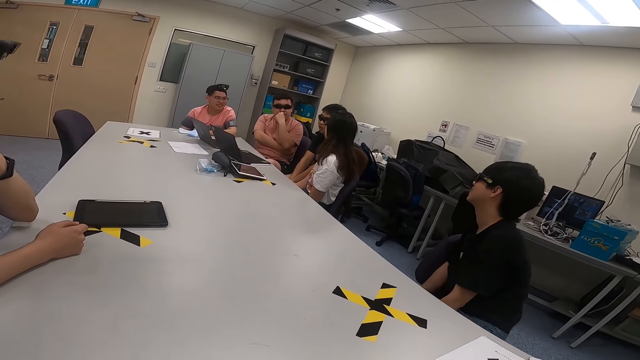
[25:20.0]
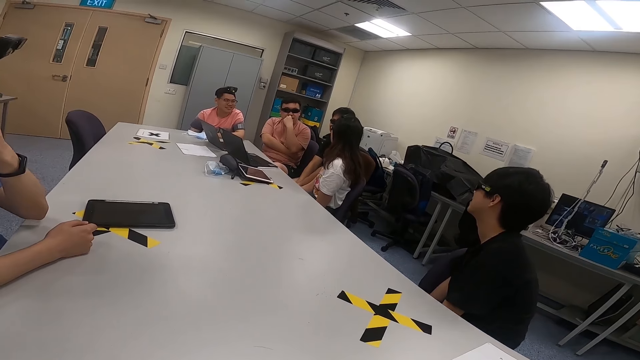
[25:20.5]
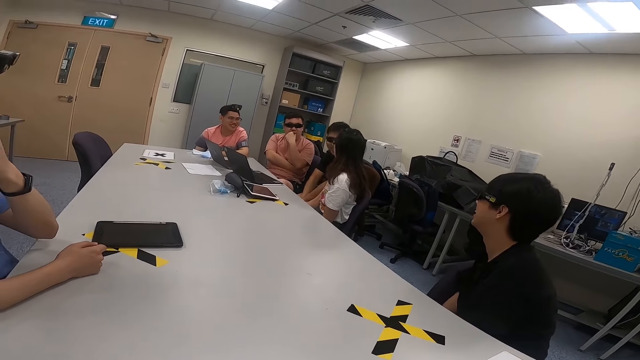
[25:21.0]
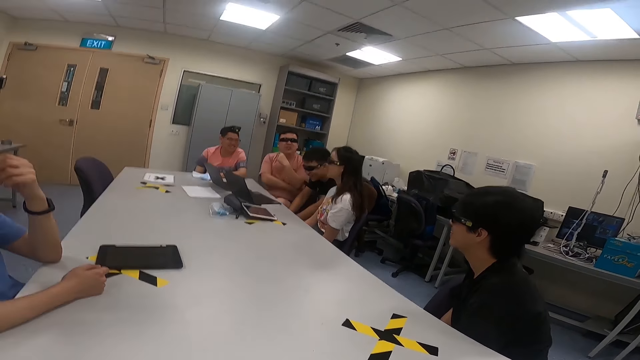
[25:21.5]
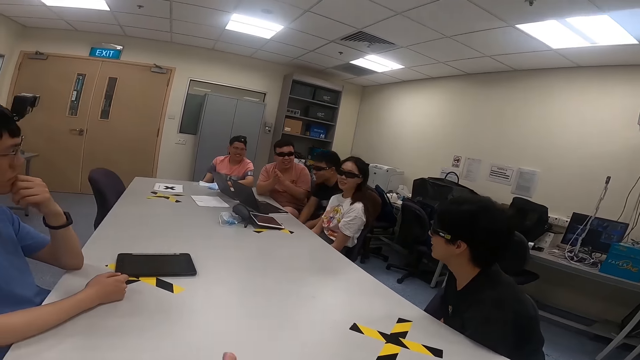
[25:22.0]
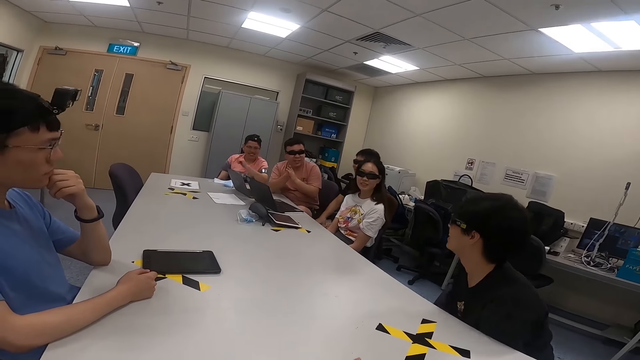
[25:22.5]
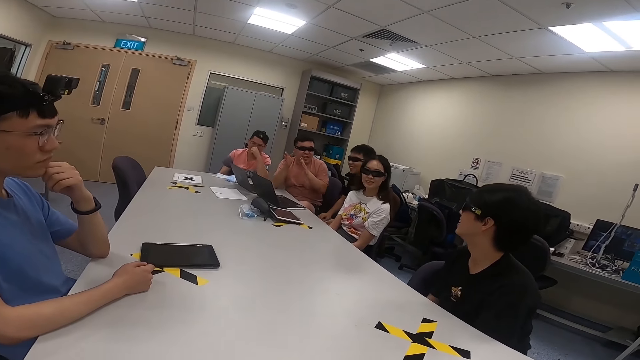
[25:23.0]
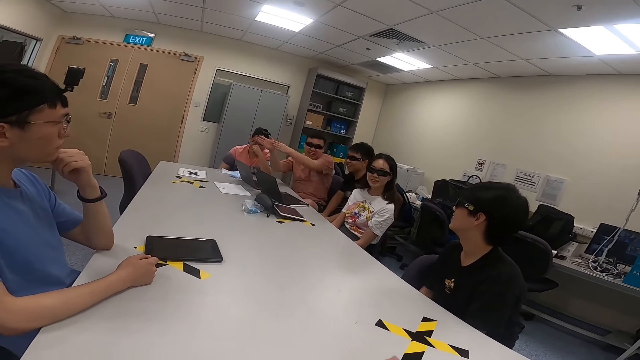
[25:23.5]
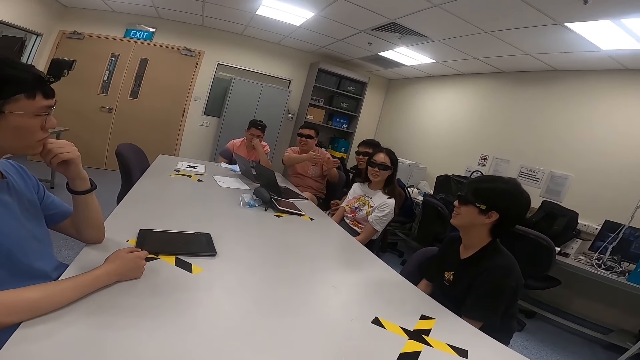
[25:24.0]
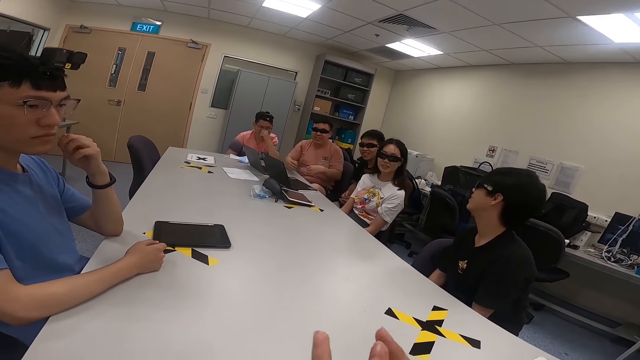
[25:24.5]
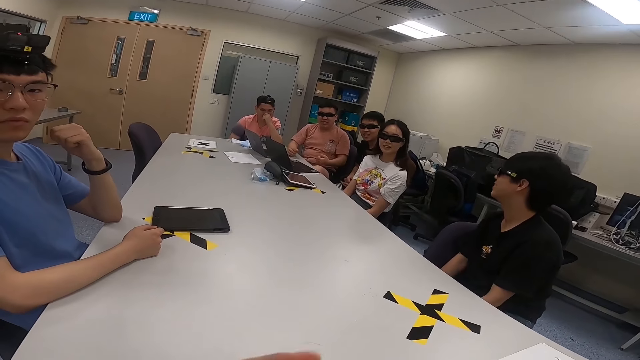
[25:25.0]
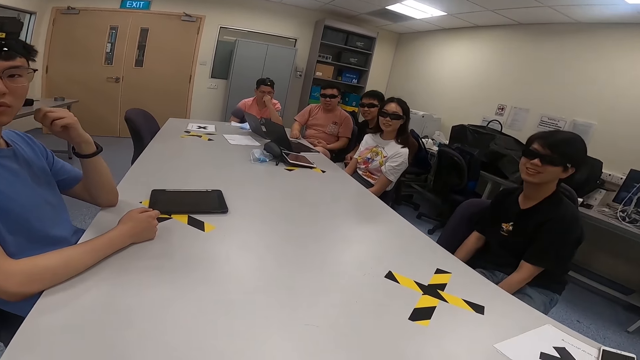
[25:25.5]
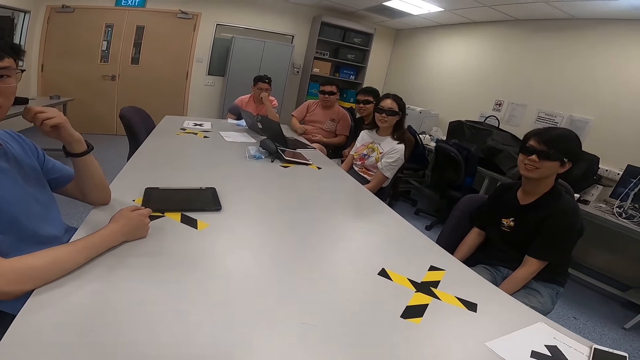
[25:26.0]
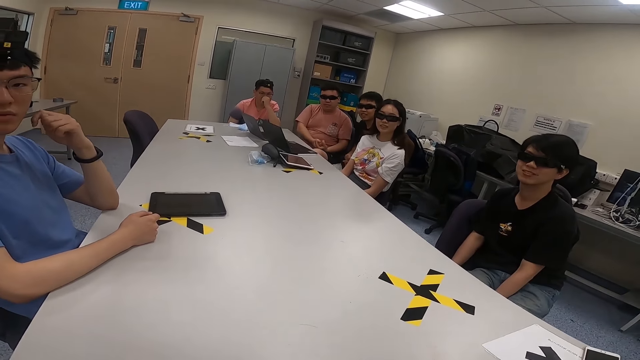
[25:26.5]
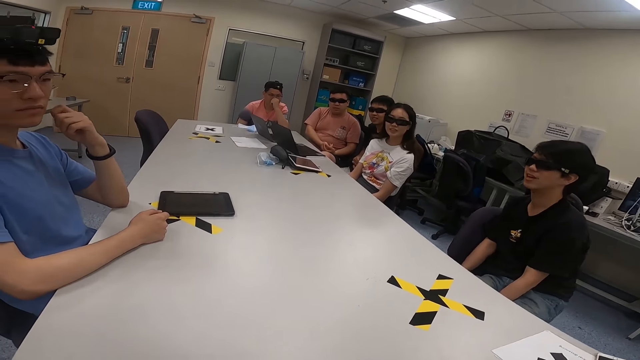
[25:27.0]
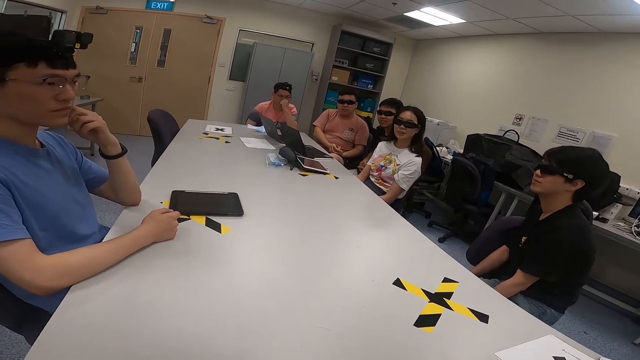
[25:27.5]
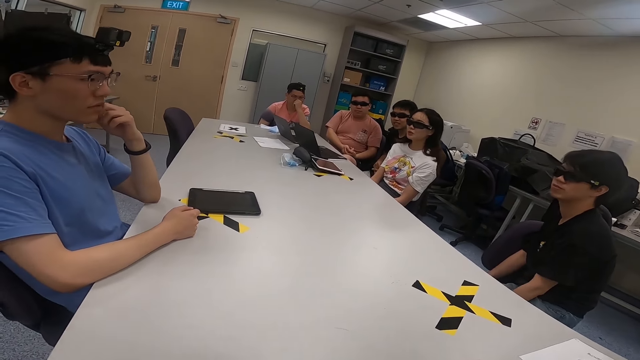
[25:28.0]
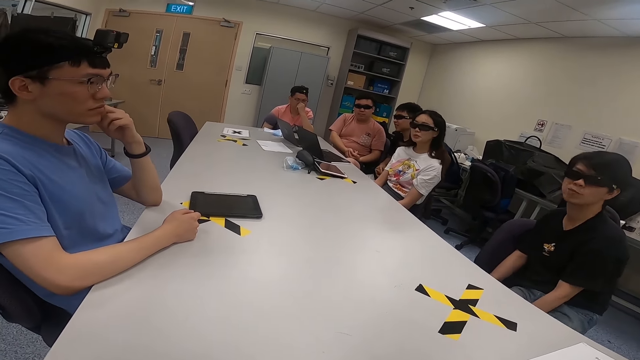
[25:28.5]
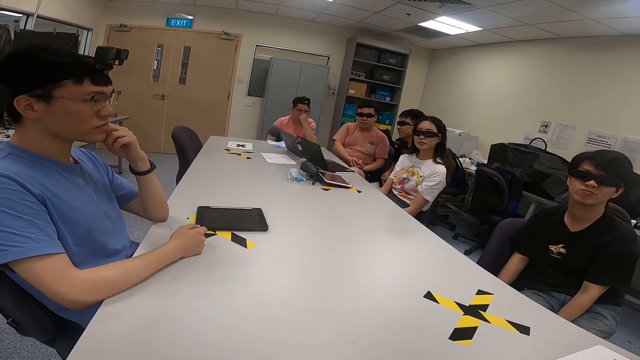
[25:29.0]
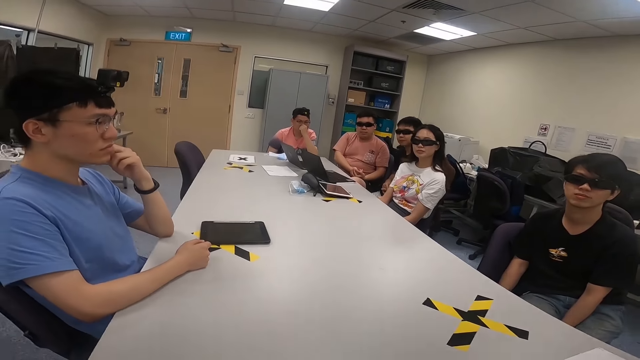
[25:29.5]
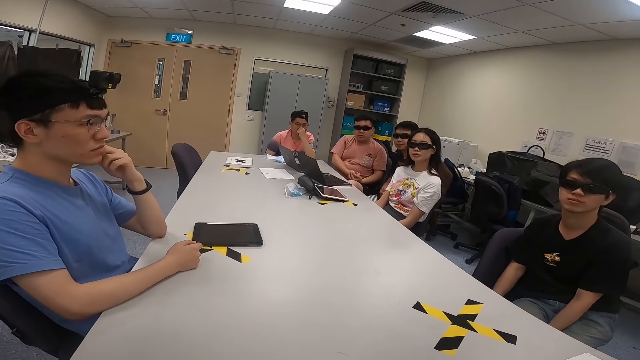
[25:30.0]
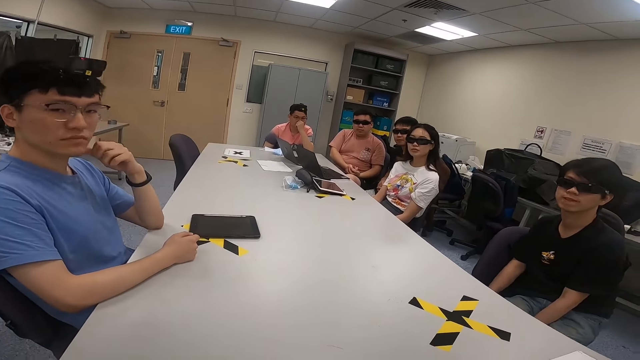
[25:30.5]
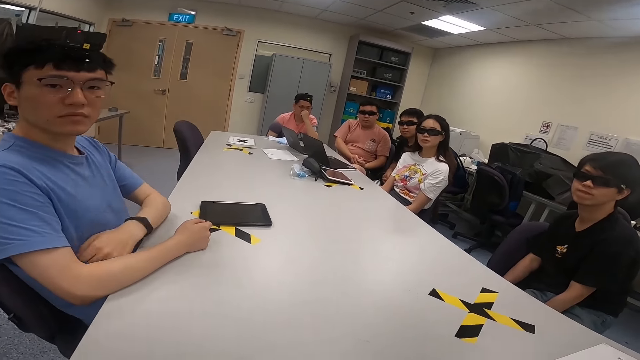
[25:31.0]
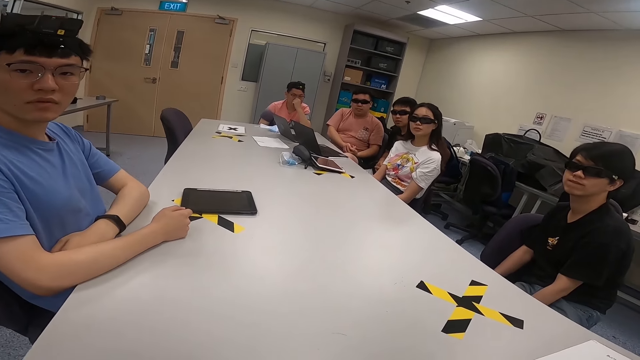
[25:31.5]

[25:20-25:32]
A man moves his hands. Another man touches his face. A third man moves his hands. A woman nods her head.

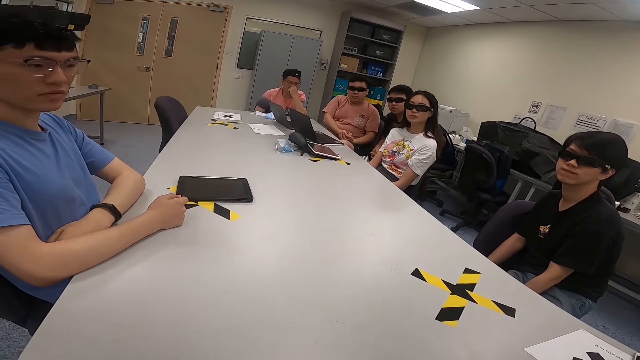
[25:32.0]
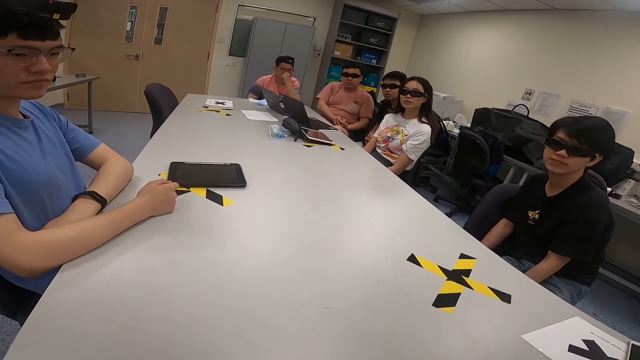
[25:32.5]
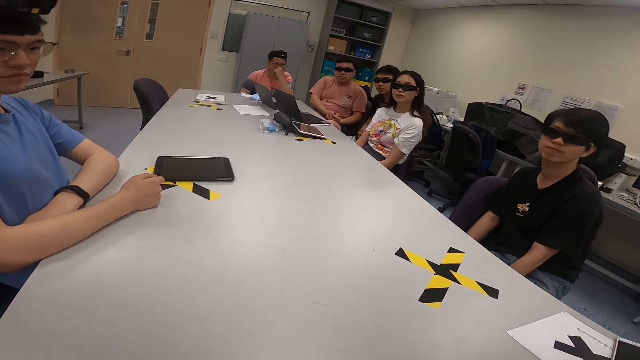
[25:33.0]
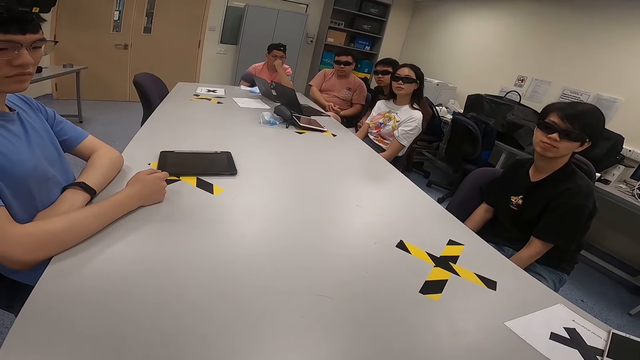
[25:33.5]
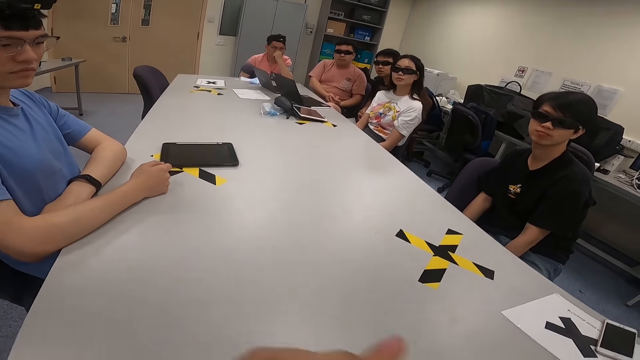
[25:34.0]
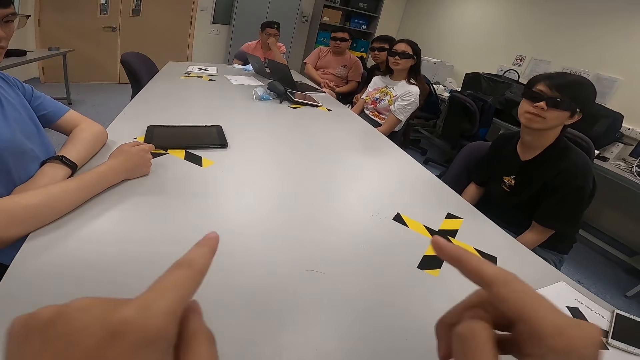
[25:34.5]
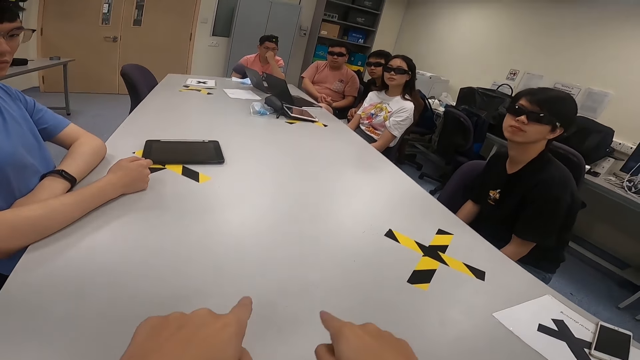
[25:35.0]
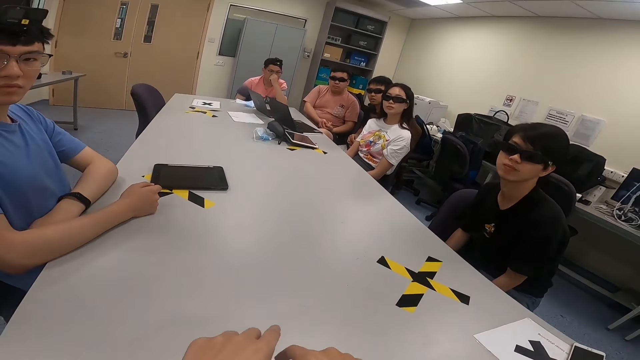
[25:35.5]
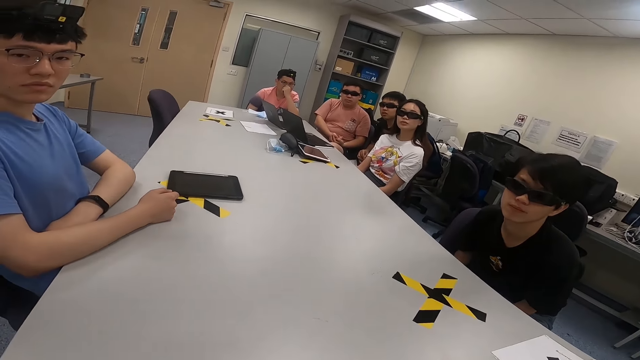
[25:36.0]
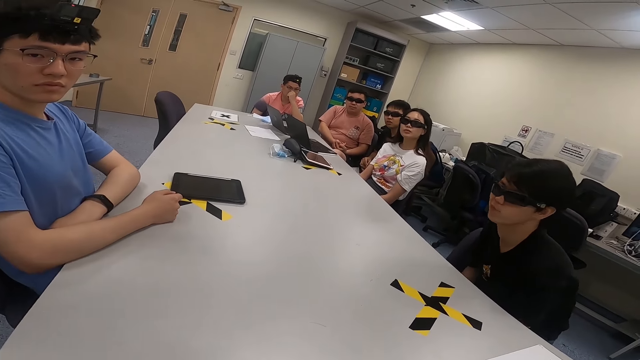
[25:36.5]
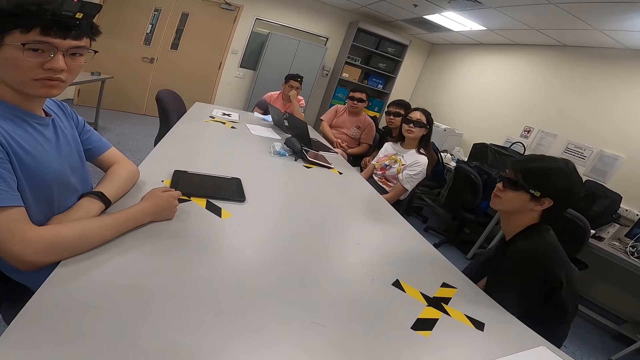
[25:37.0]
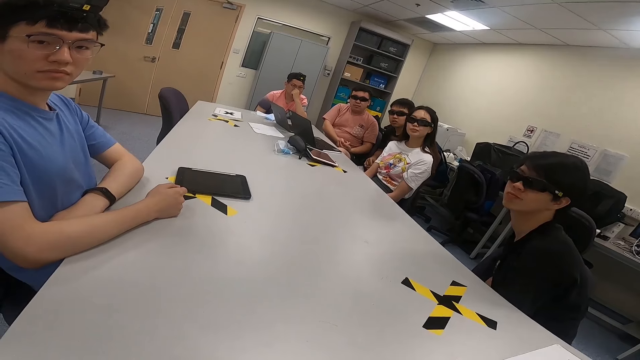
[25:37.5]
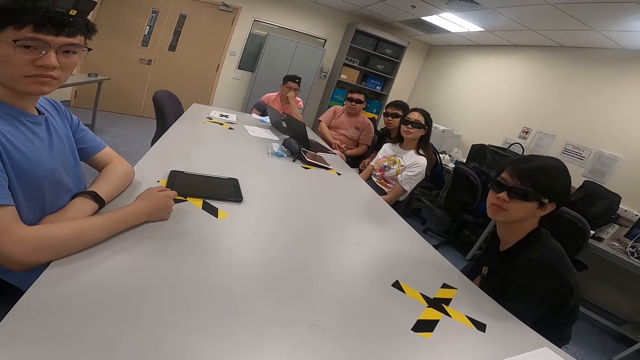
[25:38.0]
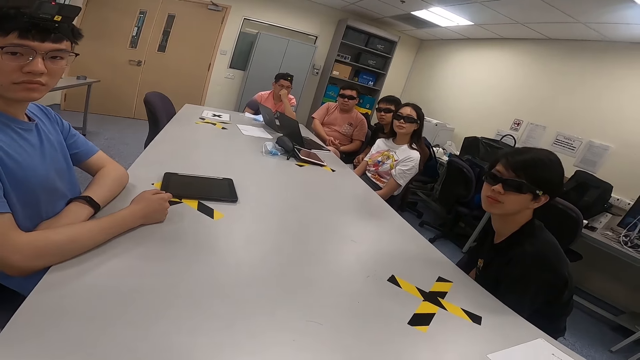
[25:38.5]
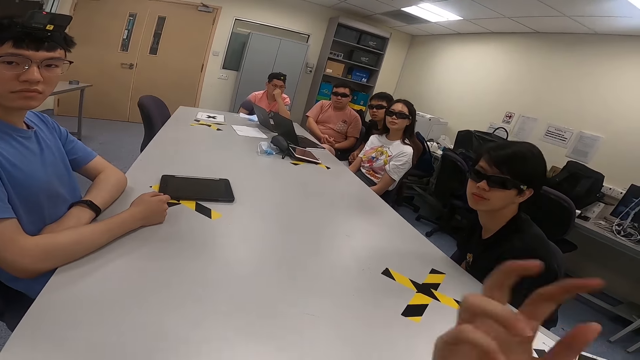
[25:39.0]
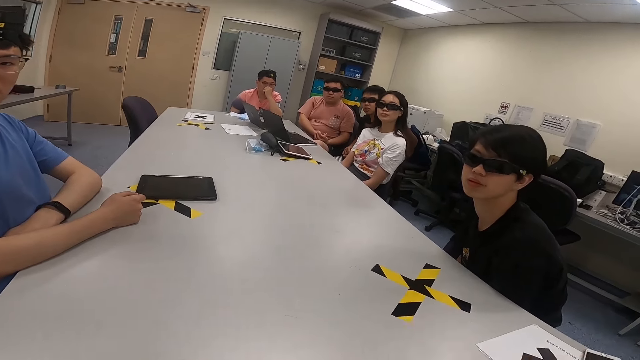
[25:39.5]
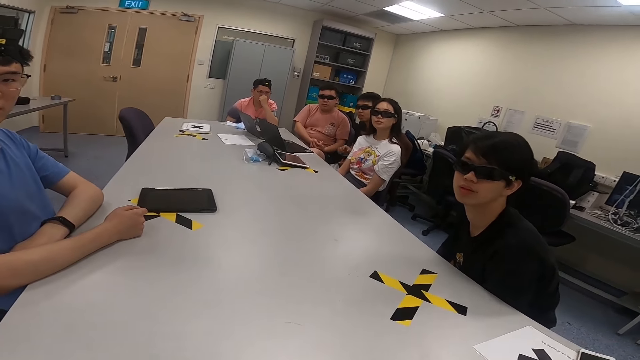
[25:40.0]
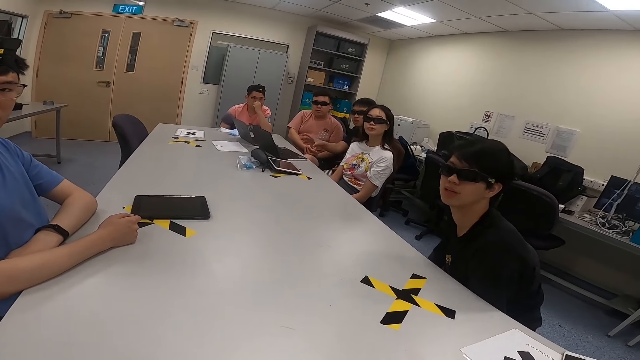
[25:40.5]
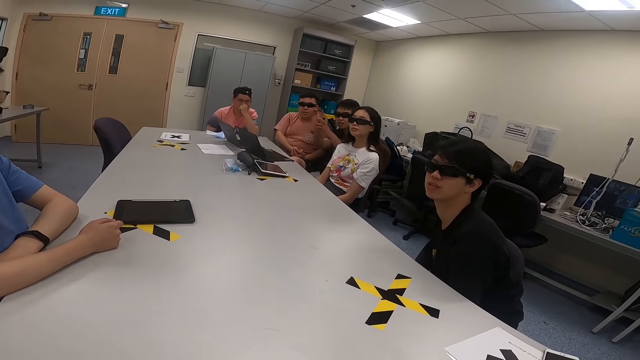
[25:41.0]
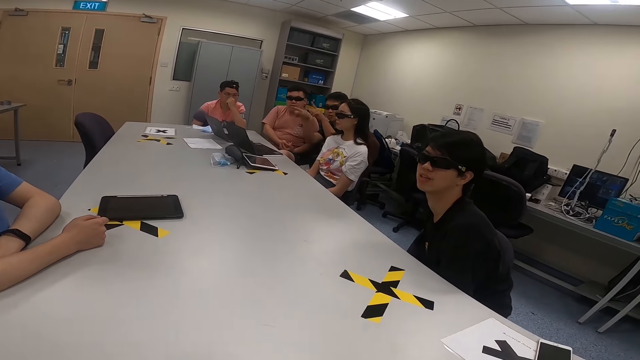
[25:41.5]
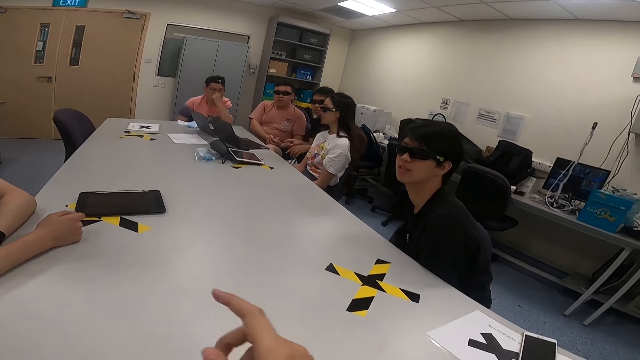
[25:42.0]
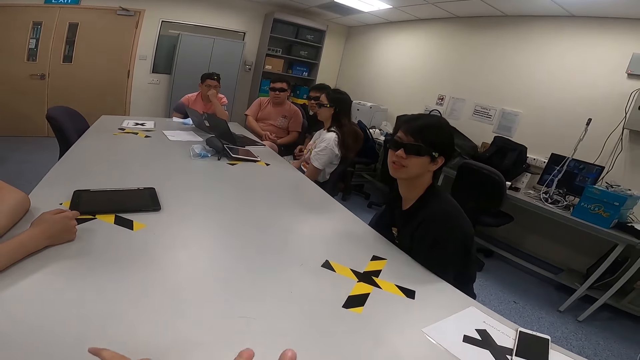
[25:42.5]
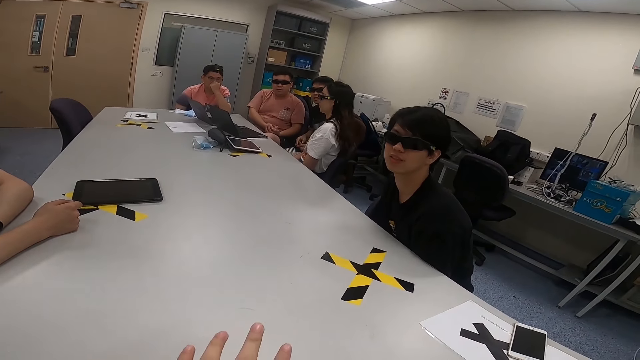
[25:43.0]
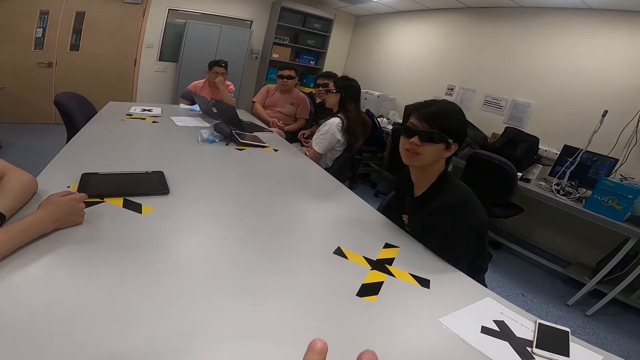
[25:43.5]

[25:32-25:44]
A man nods his head. The camera wearer lifts both hands and moves his hands. Another man moves on a chair. The camera wearer moves his hands again. A third man lifts his hands. A fourth man moves his hands. The camera wearer moves his hands again.
